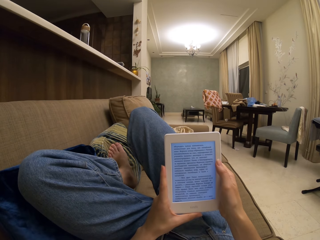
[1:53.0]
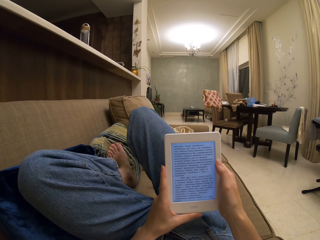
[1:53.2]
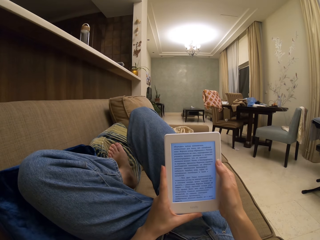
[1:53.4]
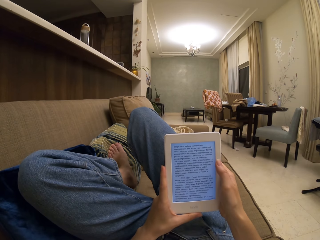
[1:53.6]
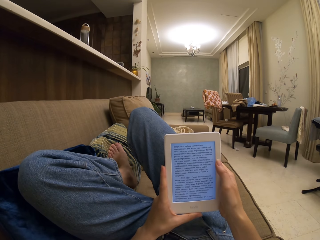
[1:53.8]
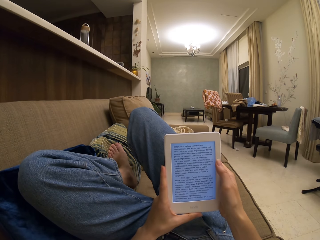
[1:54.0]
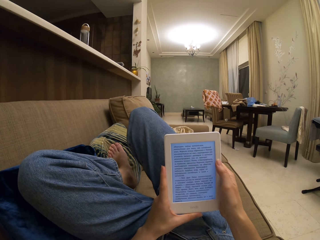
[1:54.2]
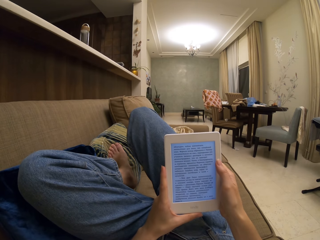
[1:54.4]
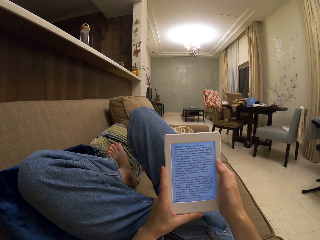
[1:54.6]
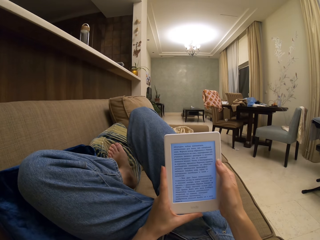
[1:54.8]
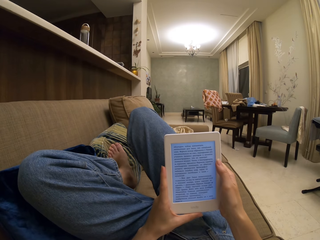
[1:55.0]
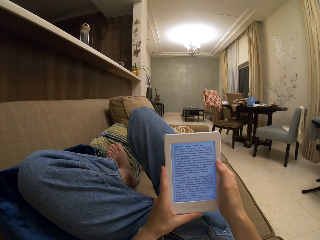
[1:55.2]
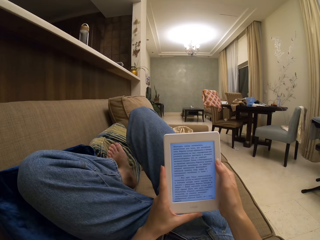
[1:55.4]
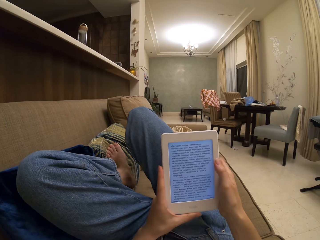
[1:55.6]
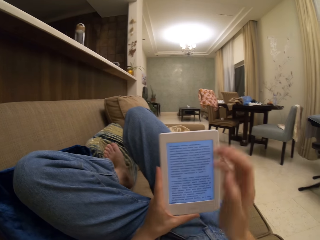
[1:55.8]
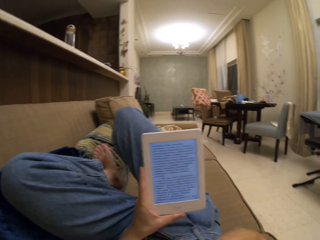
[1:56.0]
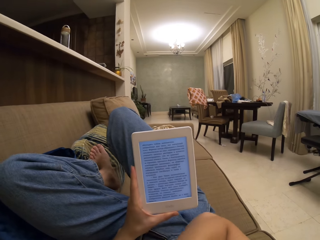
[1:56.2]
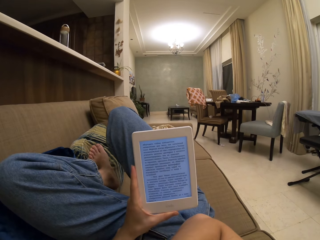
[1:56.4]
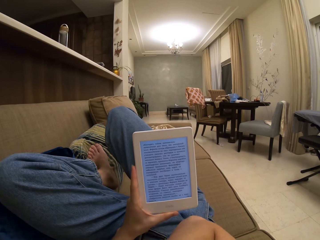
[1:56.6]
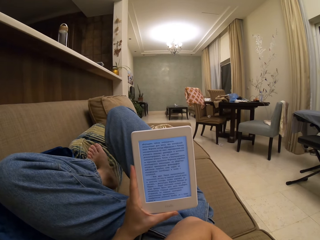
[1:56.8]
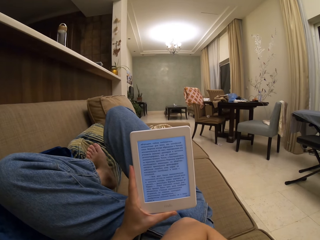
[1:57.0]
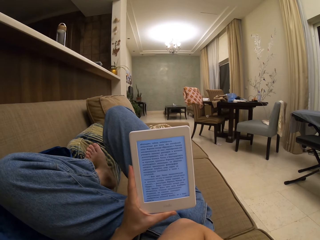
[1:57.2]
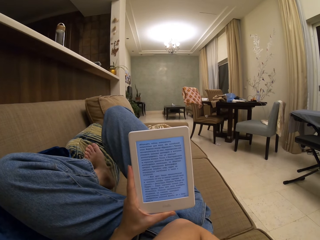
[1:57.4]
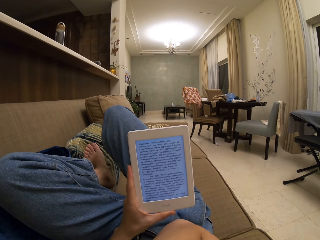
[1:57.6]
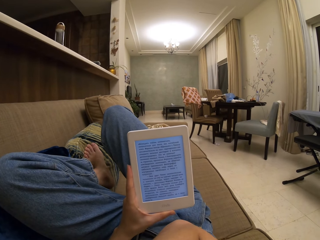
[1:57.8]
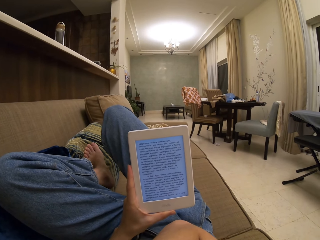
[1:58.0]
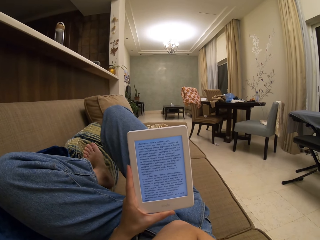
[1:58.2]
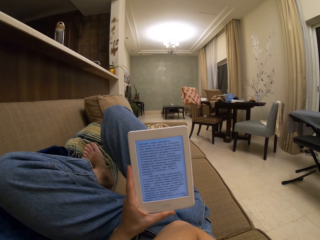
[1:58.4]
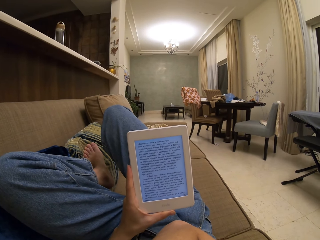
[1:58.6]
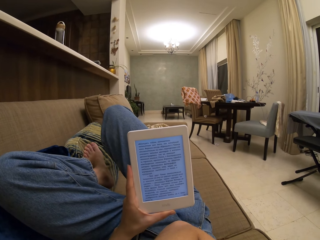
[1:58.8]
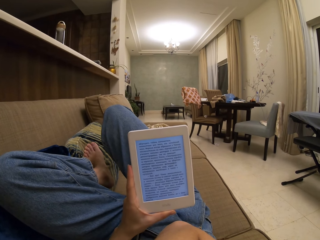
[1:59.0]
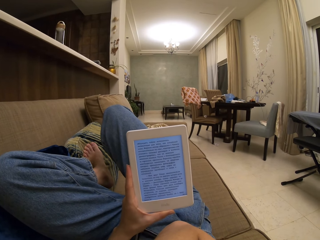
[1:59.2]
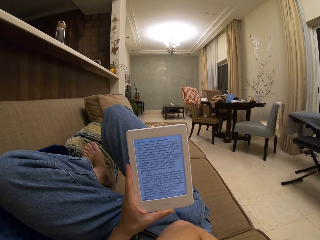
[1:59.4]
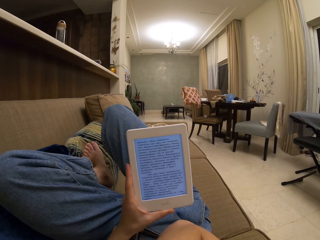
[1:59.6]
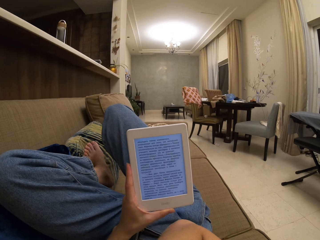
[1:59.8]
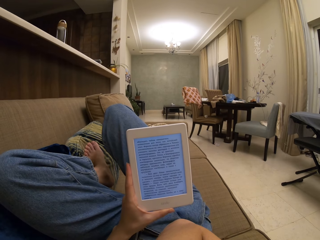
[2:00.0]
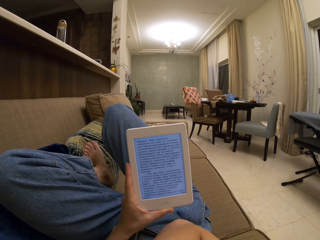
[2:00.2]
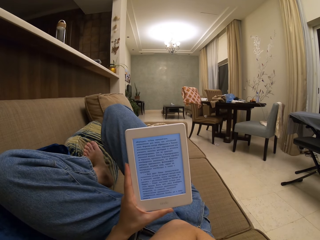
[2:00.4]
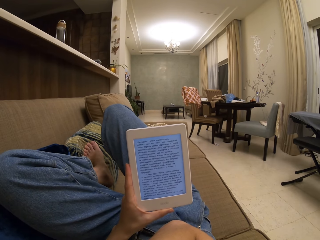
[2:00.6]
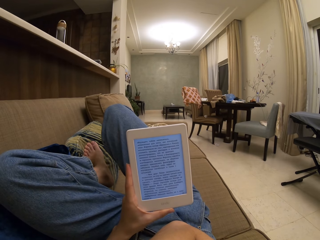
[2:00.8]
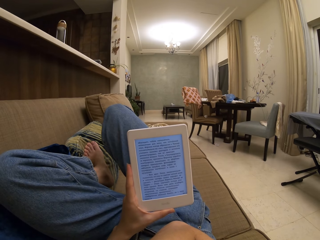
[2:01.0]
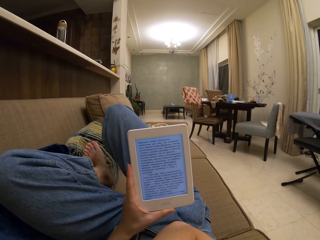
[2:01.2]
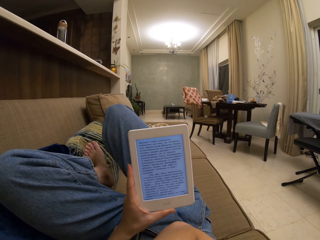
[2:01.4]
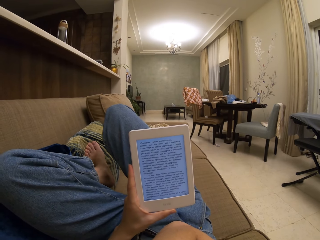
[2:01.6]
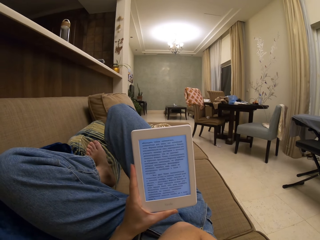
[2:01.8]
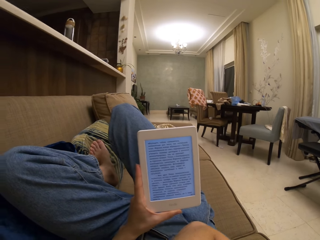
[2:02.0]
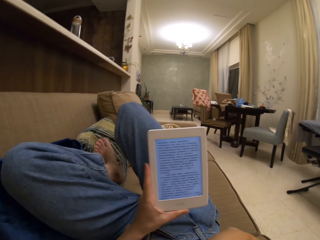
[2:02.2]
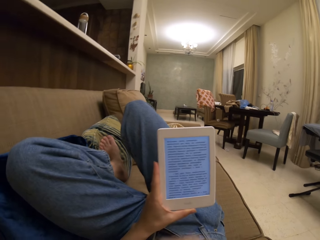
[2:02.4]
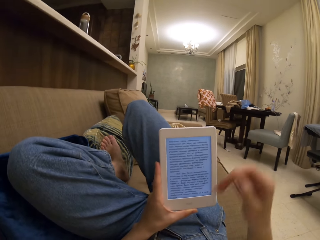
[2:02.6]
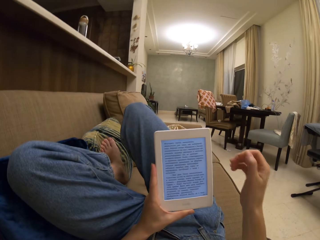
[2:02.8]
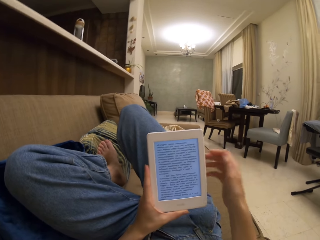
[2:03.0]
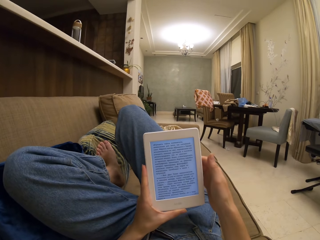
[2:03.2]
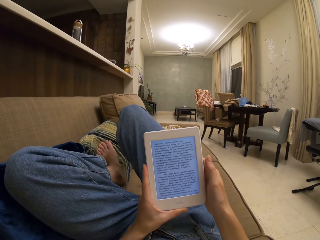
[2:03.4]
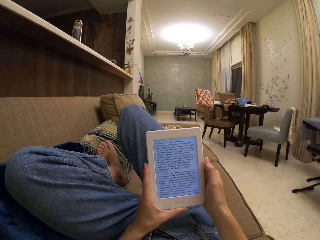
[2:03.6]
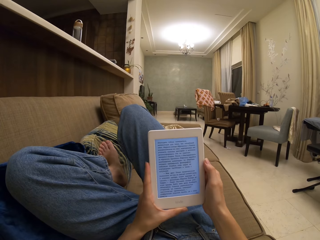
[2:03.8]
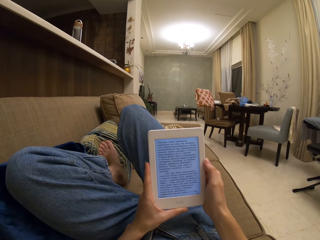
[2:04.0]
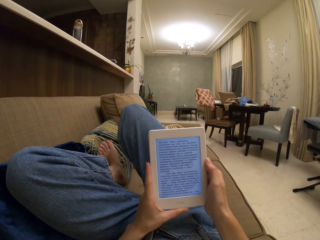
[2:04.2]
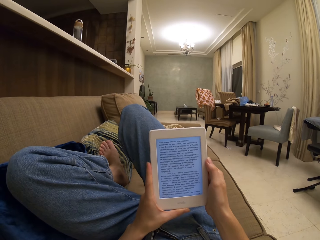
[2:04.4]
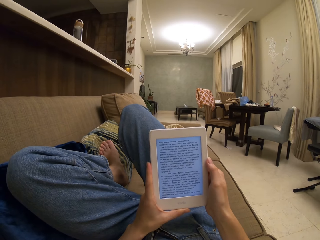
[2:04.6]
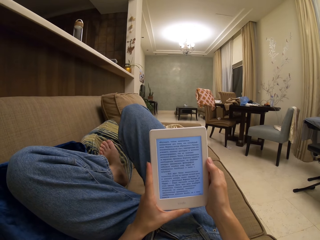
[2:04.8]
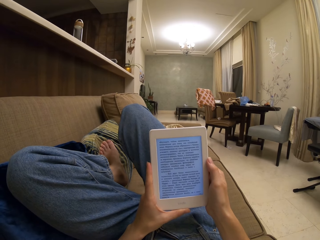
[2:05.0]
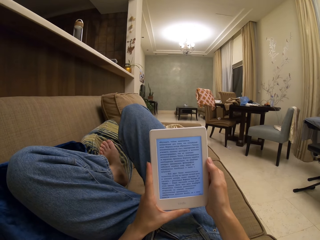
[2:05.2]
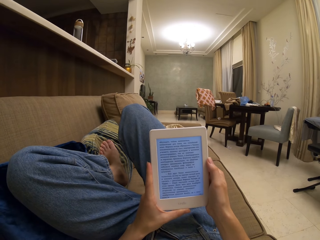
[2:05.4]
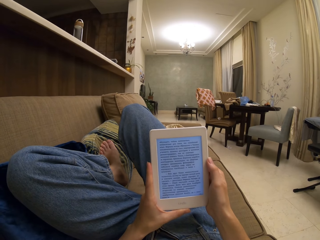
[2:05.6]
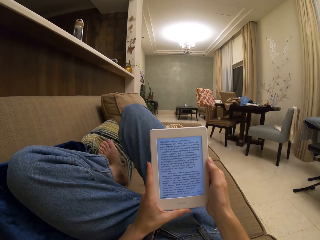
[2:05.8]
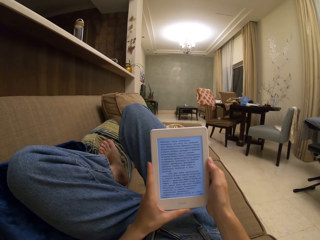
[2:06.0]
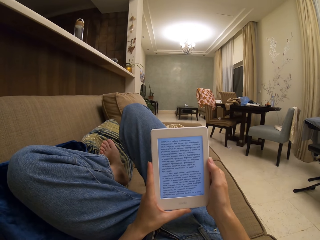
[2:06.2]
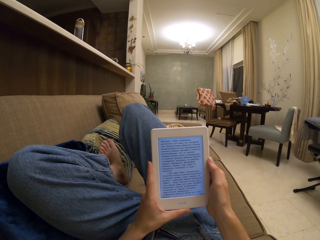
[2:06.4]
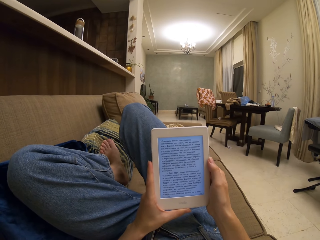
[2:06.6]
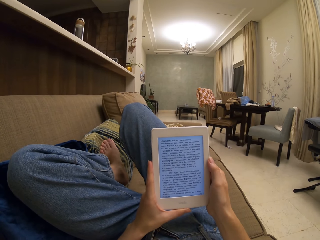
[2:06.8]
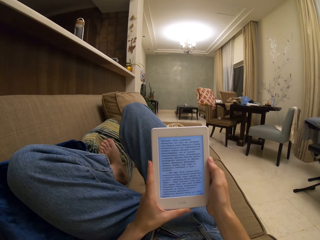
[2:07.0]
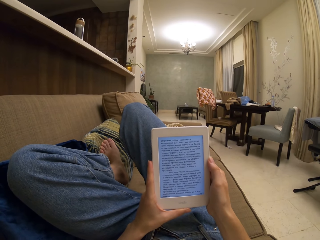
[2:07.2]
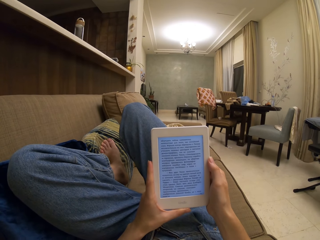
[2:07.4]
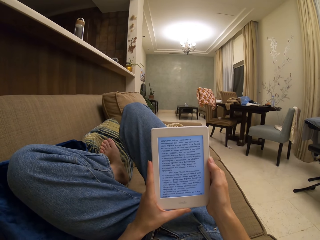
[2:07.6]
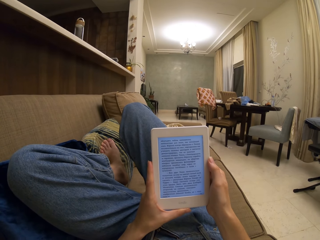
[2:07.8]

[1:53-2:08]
The camera wearer raises the hand. They hold the tablet.

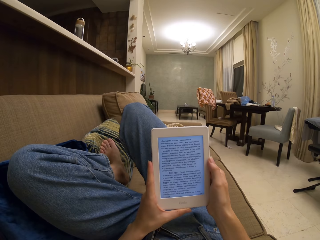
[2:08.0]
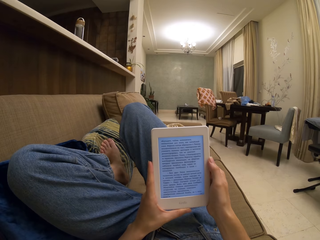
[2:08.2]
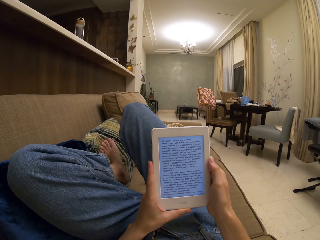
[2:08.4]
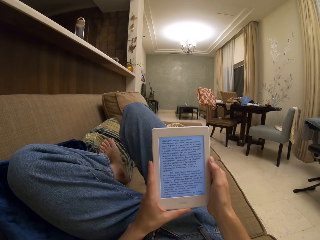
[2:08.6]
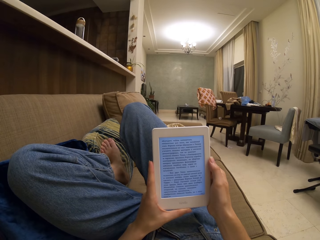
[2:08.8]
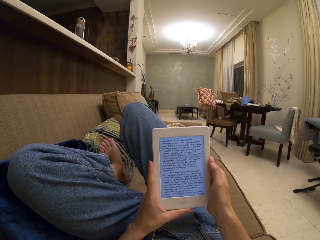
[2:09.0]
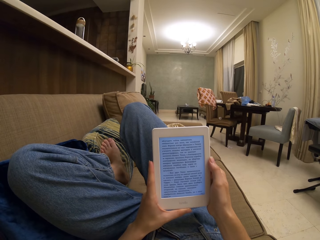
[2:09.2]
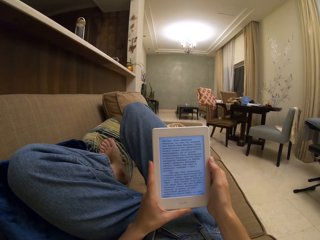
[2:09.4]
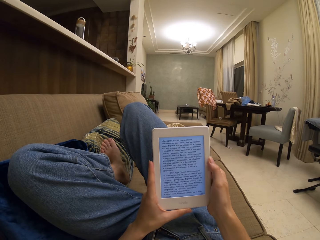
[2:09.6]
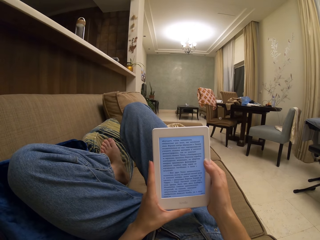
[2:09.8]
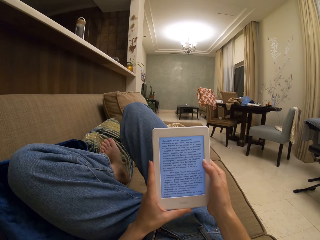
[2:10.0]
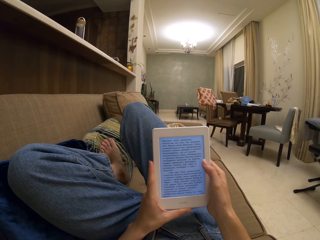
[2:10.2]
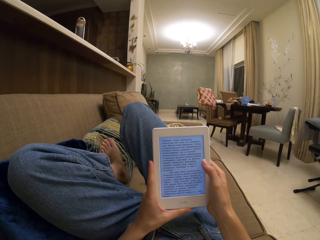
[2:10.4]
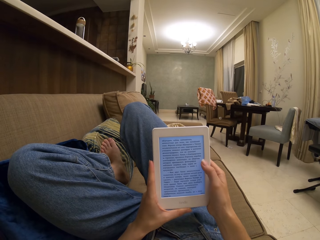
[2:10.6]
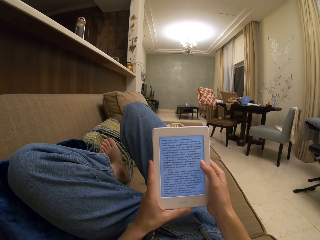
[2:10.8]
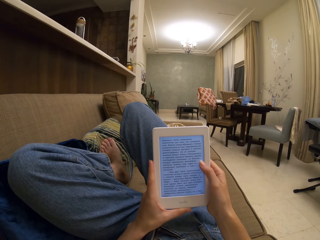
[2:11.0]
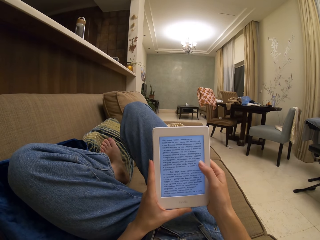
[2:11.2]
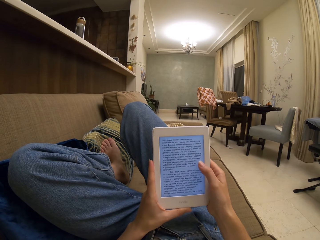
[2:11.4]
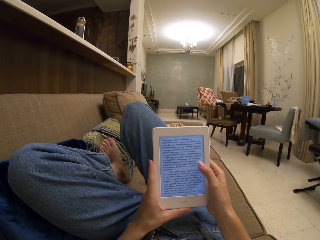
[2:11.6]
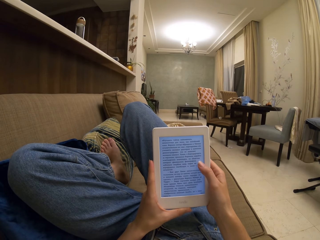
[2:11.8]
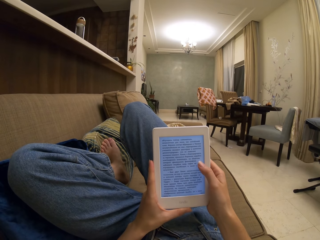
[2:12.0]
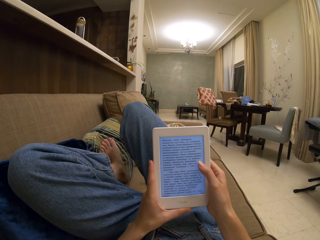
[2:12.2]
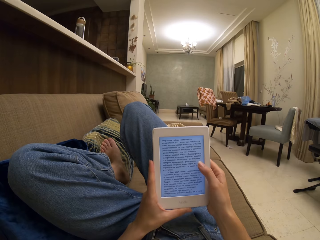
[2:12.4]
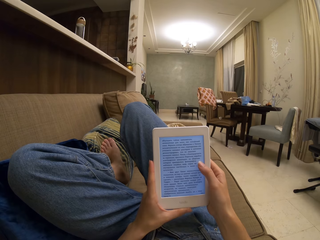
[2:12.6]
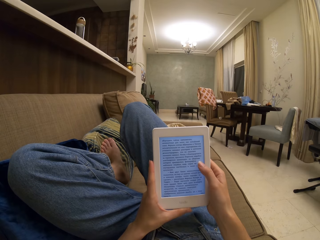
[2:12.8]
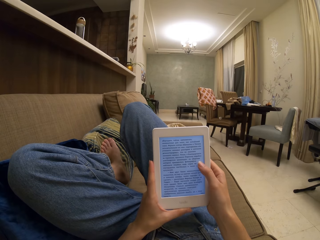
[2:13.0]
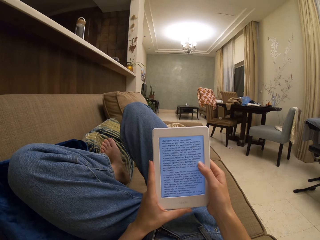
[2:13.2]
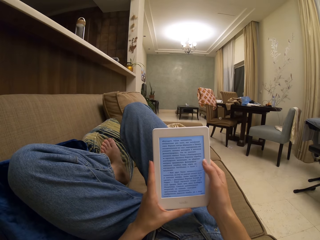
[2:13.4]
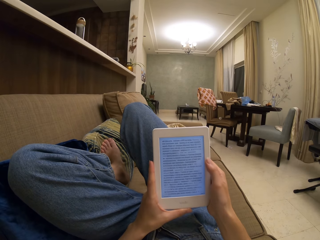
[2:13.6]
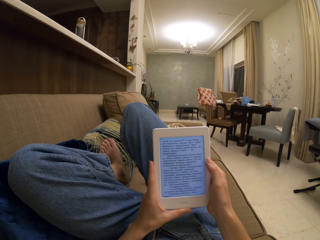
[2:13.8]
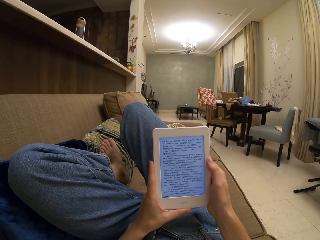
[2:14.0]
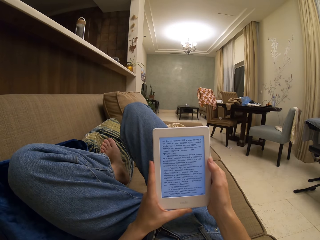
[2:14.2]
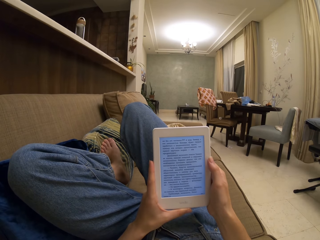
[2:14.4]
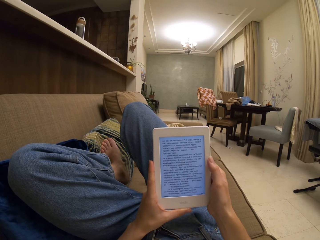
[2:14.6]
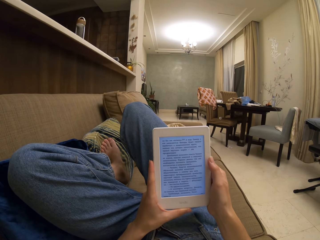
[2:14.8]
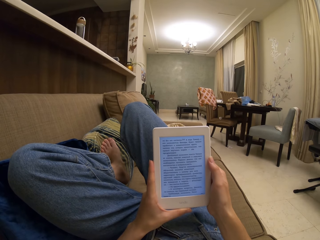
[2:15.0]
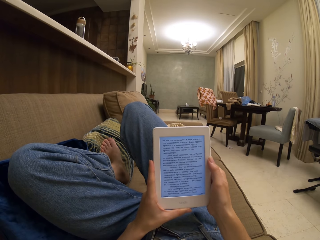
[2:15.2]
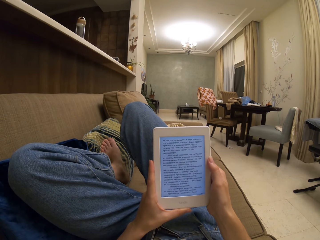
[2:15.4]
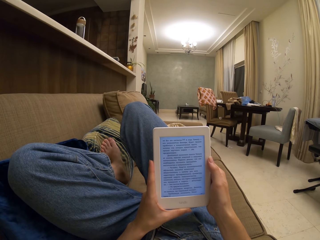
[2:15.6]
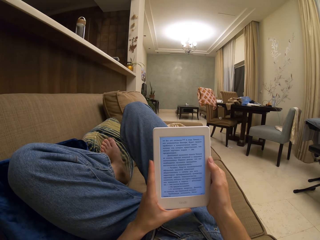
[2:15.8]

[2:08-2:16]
The camera wearer taps on the next page. They operate the tablet. They read a book on the tablet.
